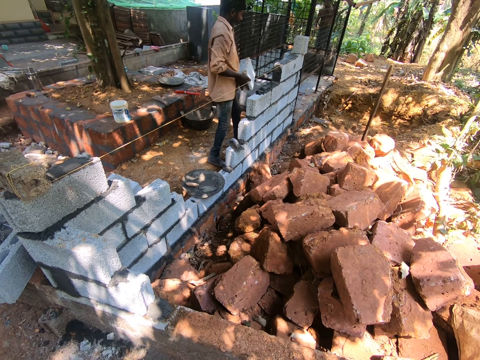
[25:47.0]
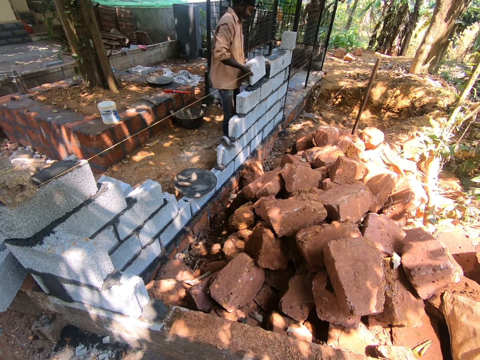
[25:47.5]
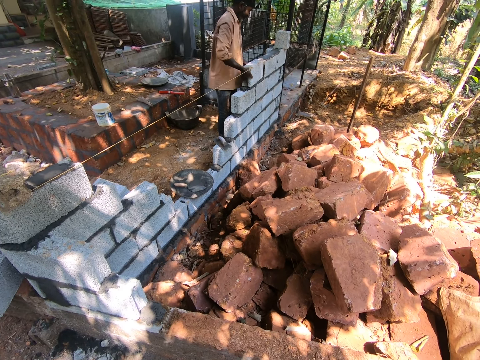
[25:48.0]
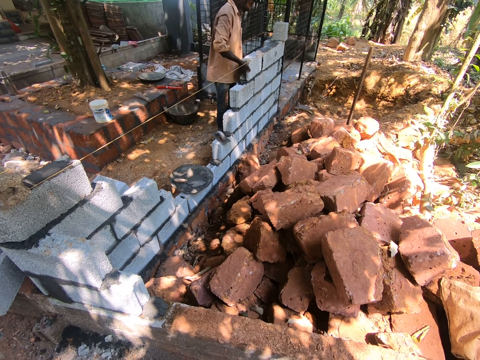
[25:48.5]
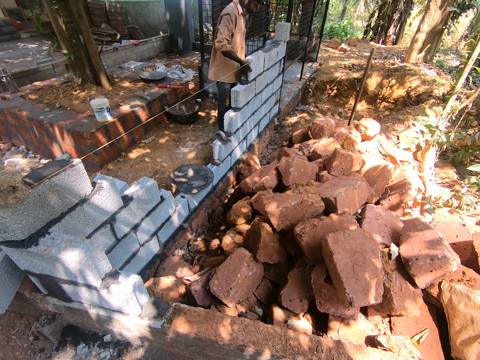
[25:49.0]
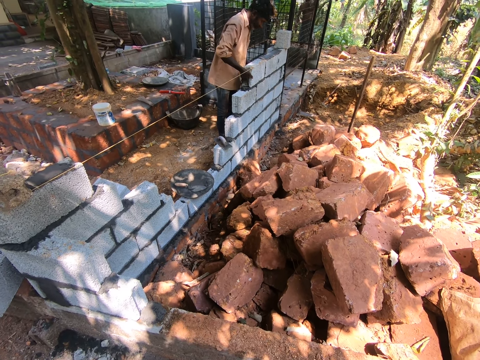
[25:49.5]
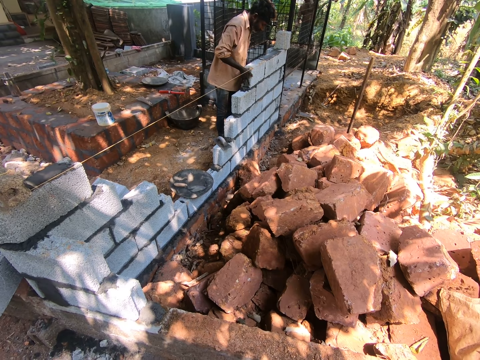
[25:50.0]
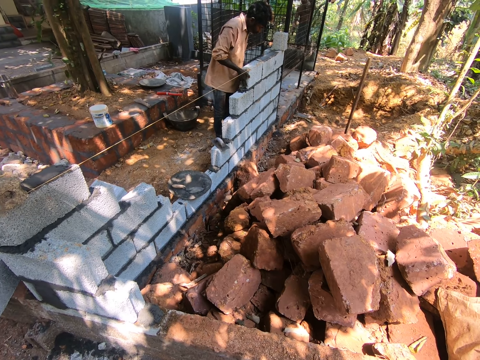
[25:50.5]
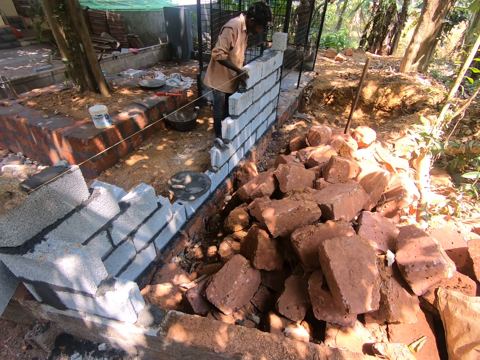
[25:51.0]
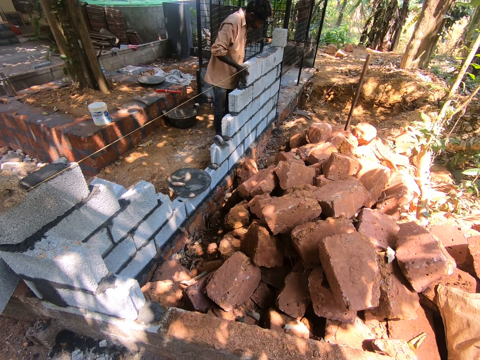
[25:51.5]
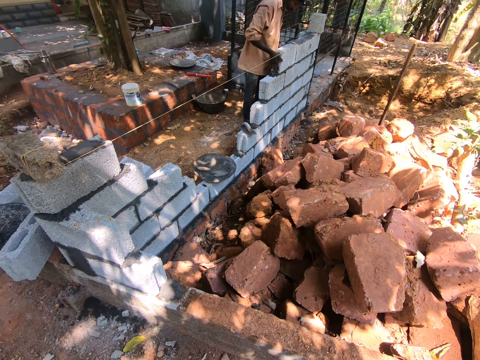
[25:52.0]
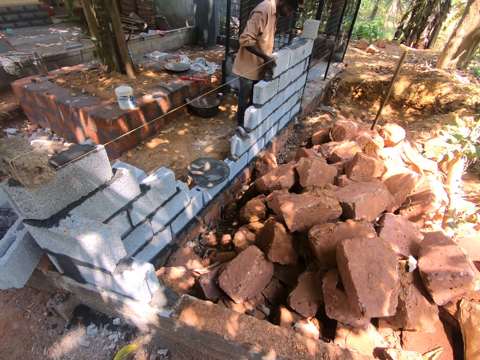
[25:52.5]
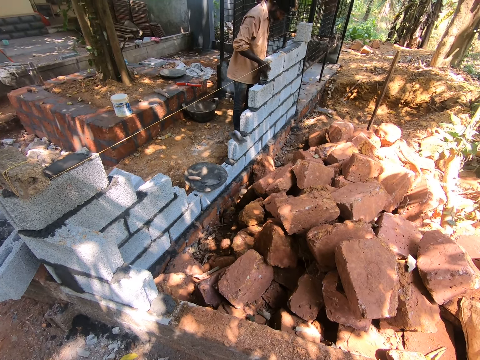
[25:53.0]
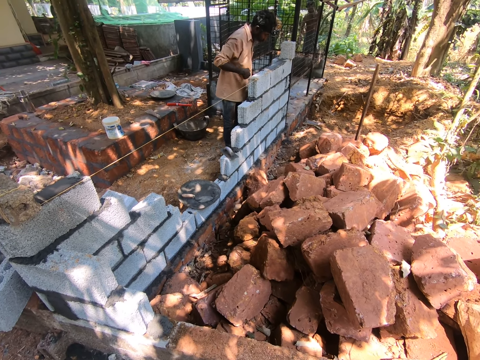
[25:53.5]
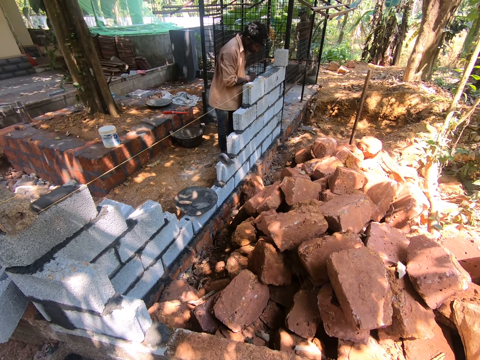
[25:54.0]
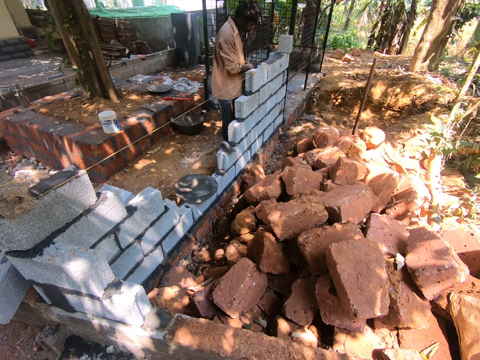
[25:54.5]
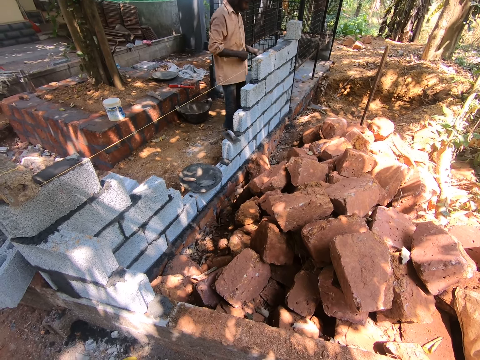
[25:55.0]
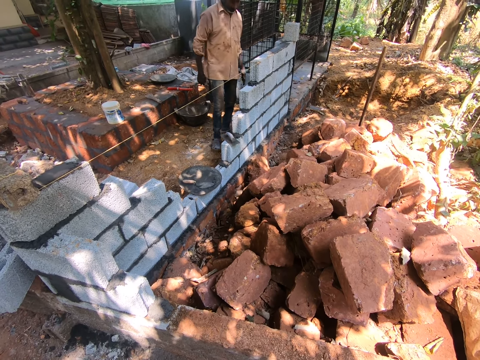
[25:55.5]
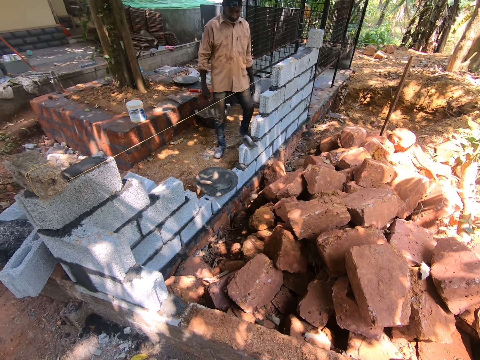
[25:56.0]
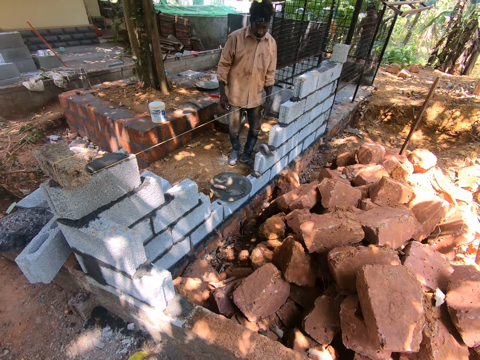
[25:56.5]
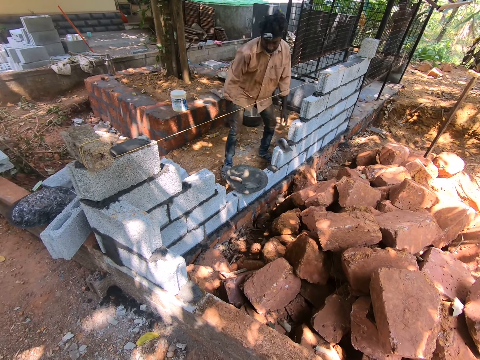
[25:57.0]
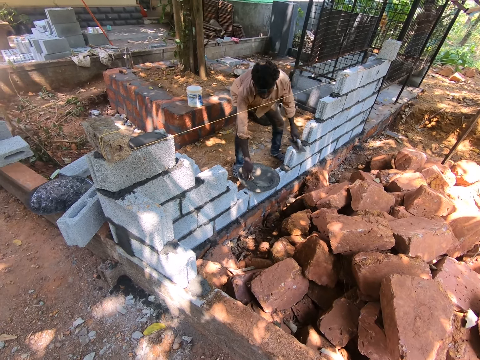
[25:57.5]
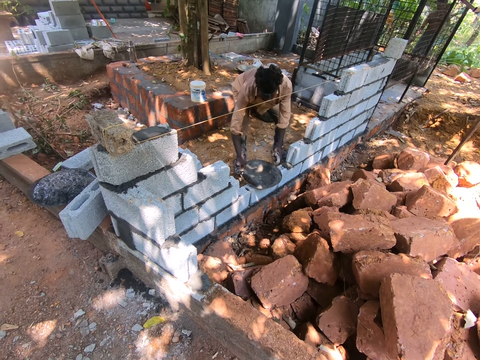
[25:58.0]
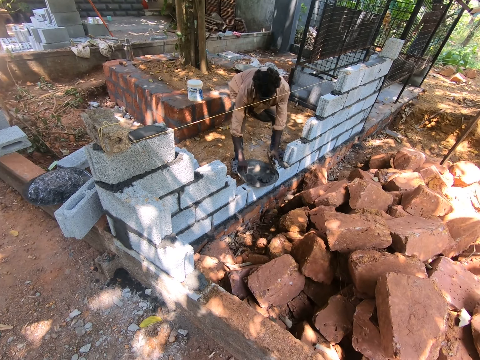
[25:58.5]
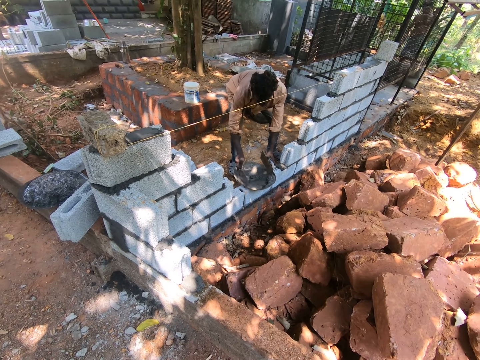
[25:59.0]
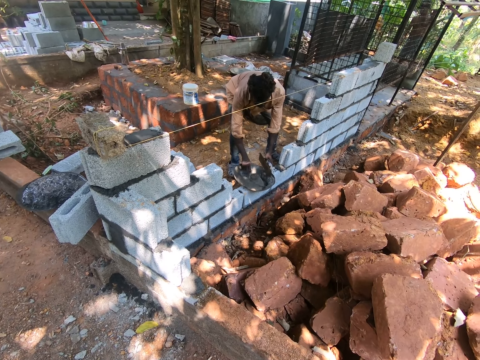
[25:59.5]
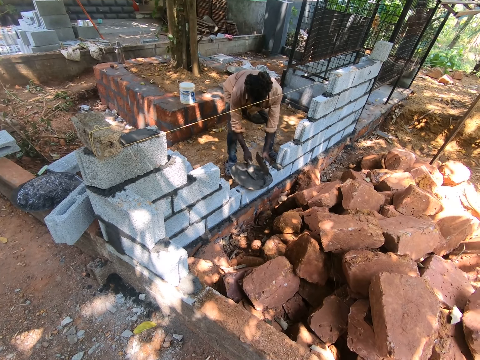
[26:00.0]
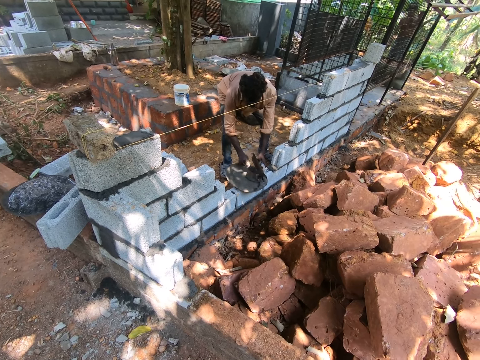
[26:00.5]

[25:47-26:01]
The man drops the concrete block in his hands on the concrete block. The man builds a wall. The man moves to the side. The man picks up the wooden float from the ceramic block with his left hand and picks up the masonry trowel from the head pan with his right hand. The man scoops concrete from a metallic tray. The man stirs cement in the head pan with the masonry trowel in his right hand.

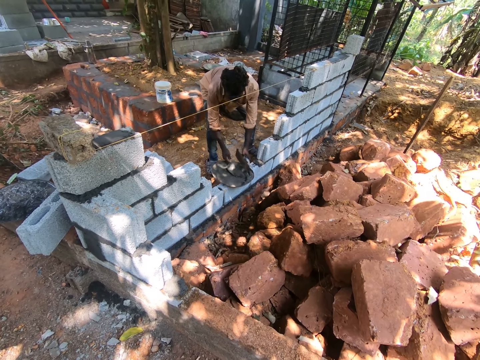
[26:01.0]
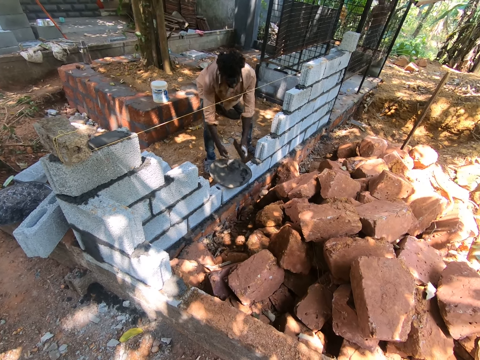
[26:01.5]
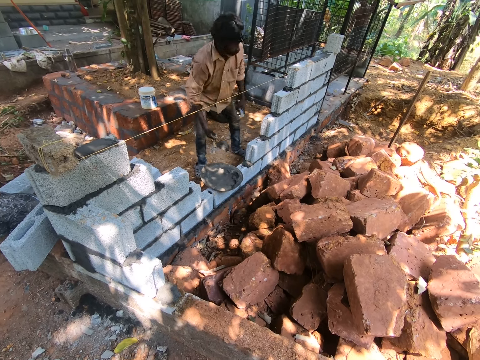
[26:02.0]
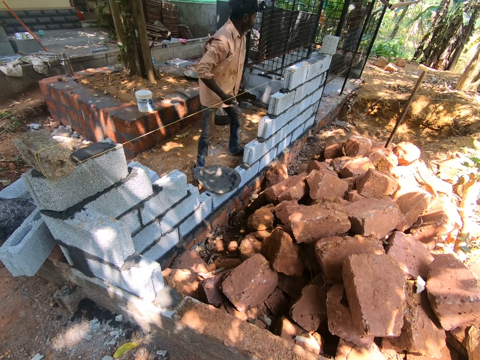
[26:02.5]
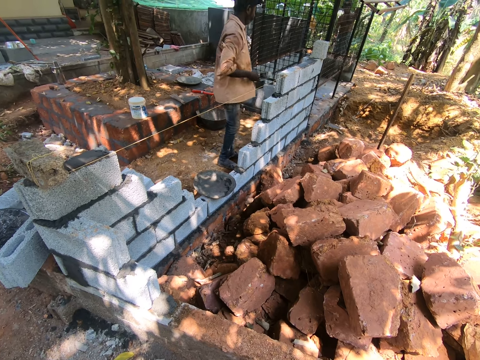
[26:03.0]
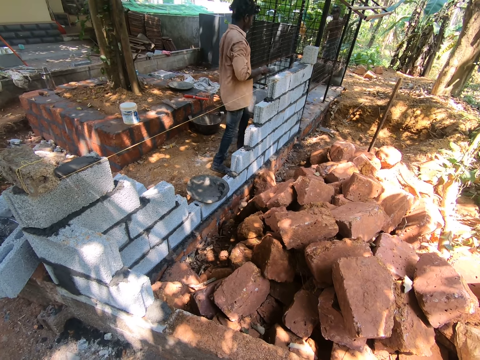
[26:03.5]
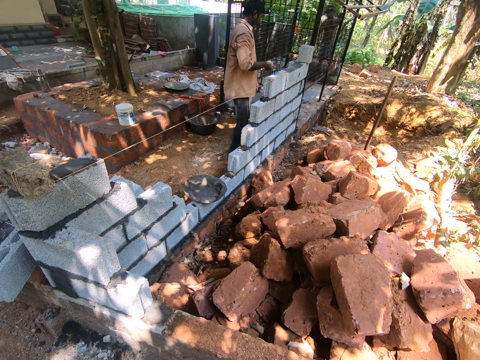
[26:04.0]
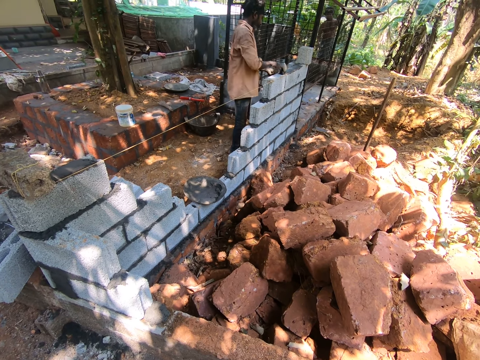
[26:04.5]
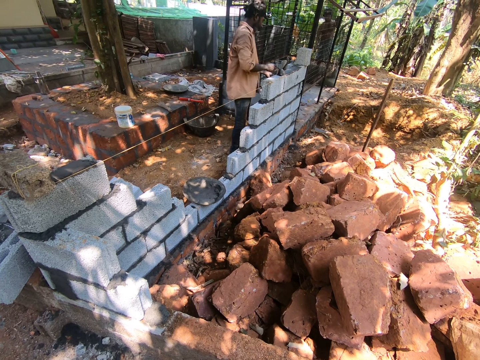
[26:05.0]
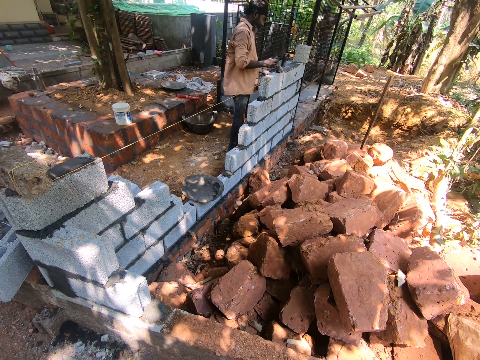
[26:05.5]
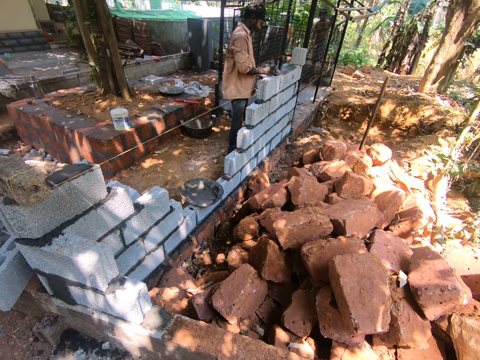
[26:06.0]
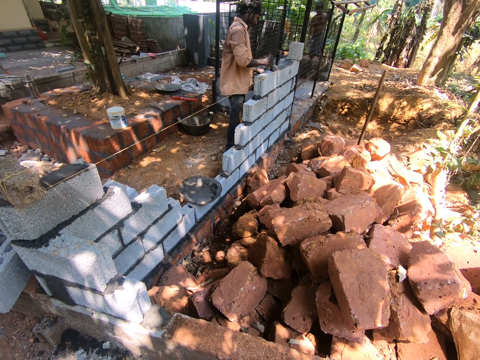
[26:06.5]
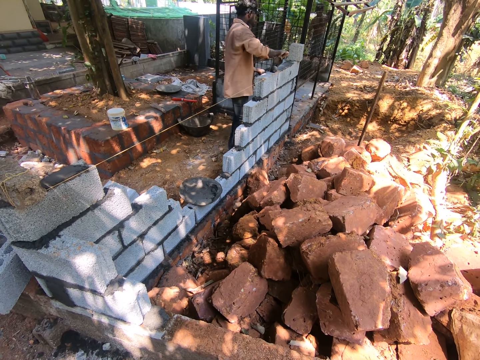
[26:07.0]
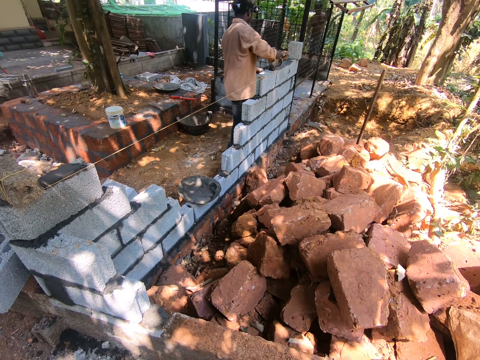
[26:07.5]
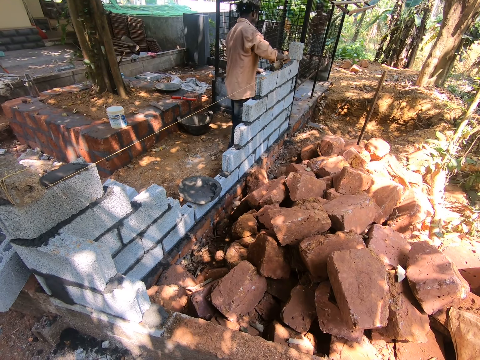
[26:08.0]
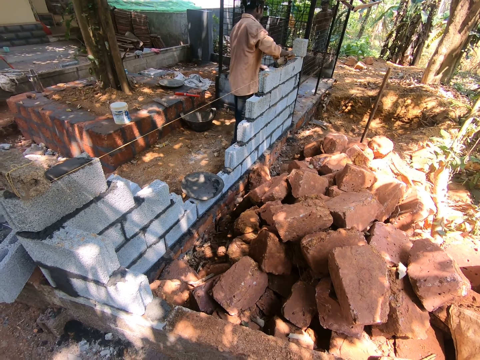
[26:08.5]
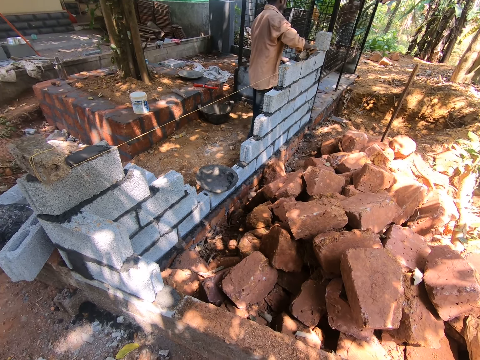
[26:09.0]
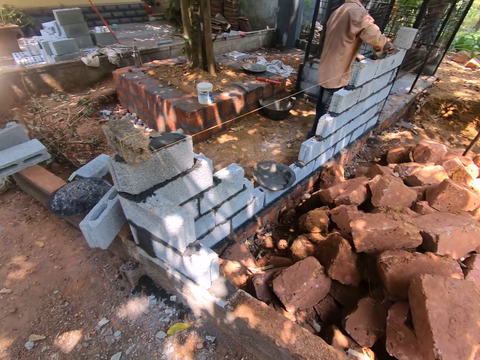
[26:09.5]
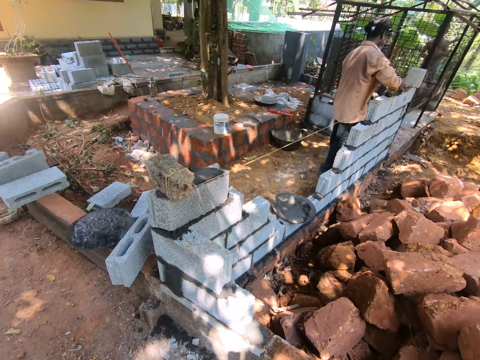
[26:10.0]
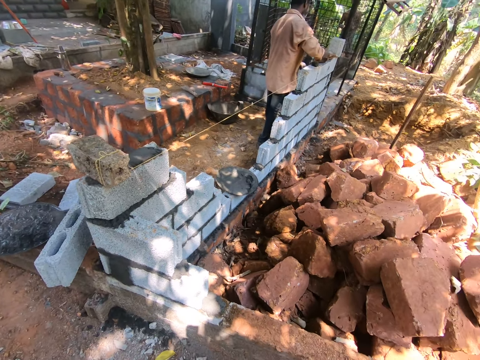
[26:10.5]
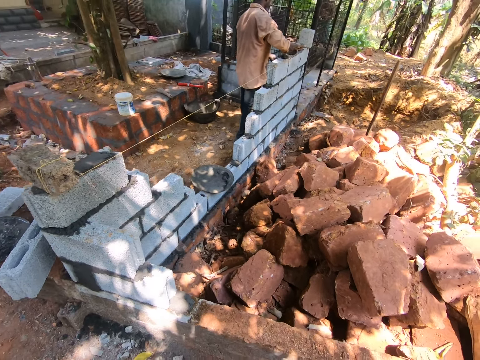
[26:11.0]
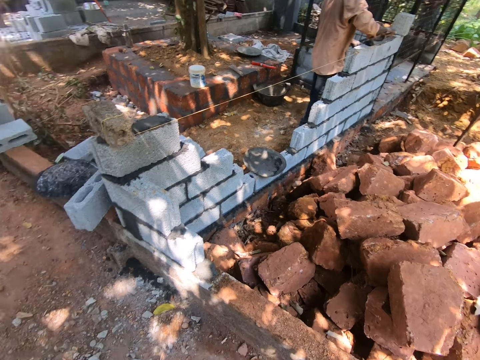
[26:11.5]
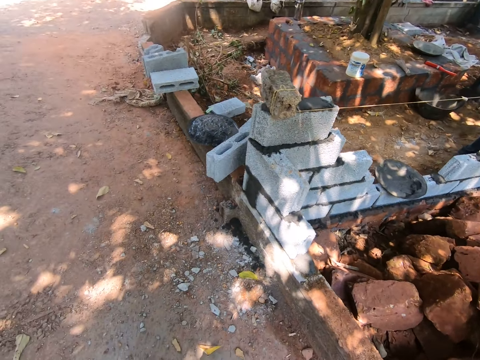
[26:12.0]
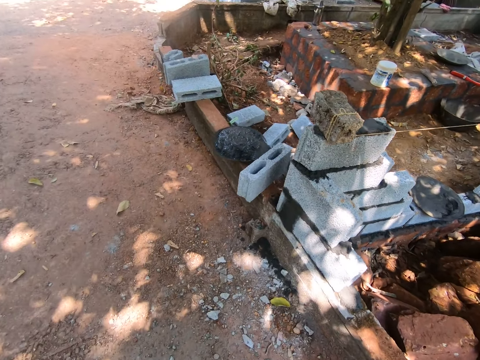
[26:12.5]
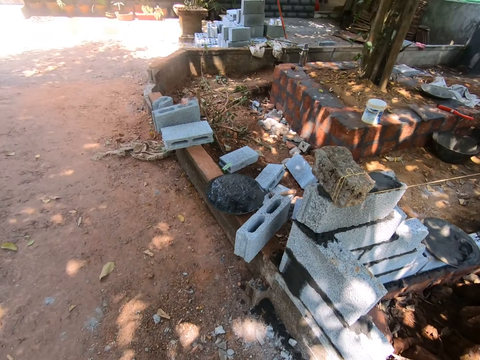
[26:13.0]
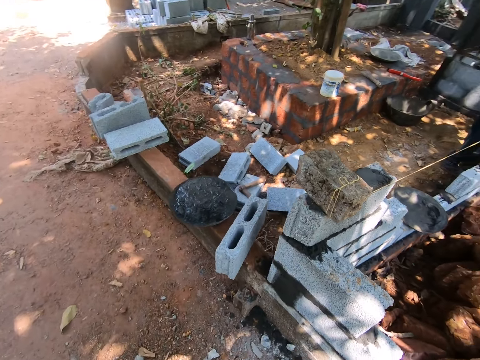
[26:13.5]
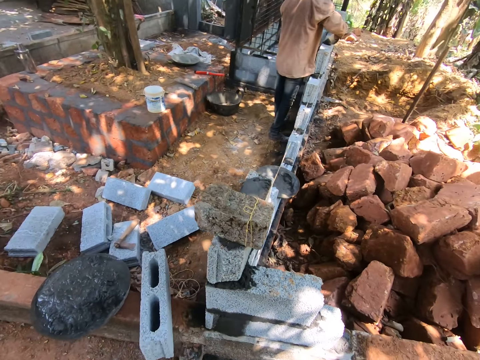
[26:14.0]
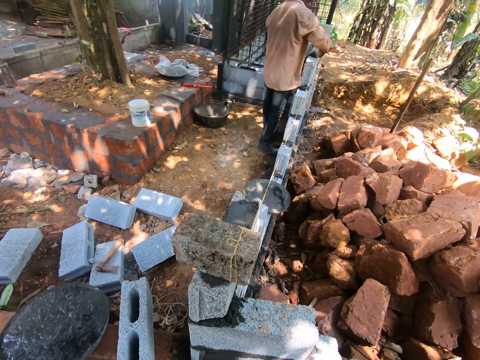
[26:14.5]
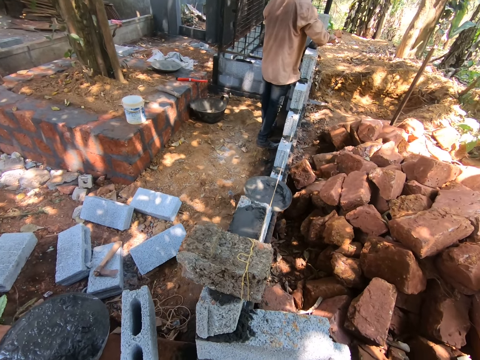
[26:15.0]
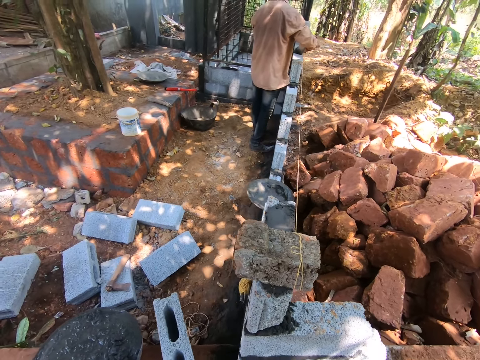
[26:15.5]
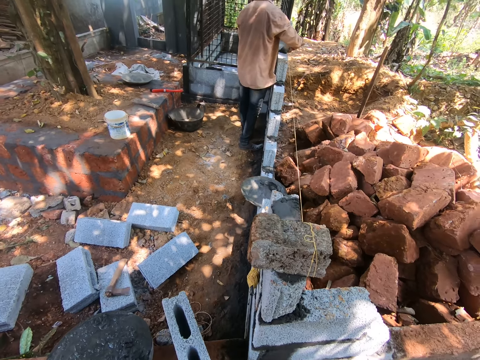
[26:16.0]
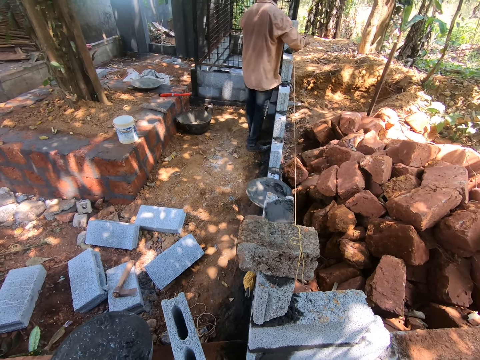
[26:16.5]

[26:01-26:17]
The man takes cement from the head pan with the masonry trowel in his right hand and the wooden float in his left hand. The man moves to the side. The man pours cement from the masonry trowel in his right hand on the concrete block. The man builds a wall. The man smoothens the cement on the concrete block with the masonry trowel in his right hand and the wooden float in his left hand. The camera wearer turns to the side. They walk around. They turn around. The man builds a wall.
